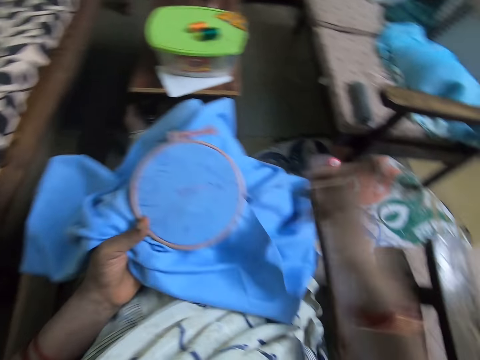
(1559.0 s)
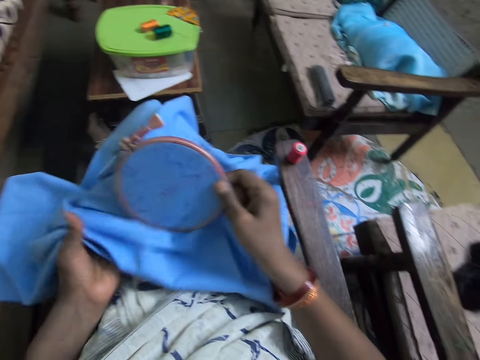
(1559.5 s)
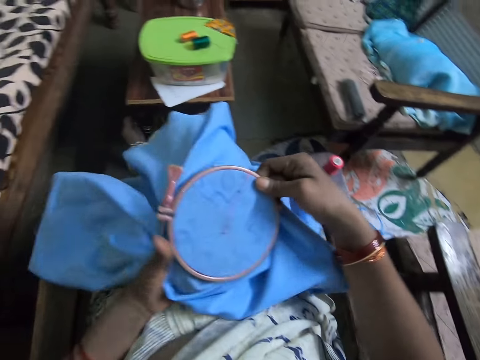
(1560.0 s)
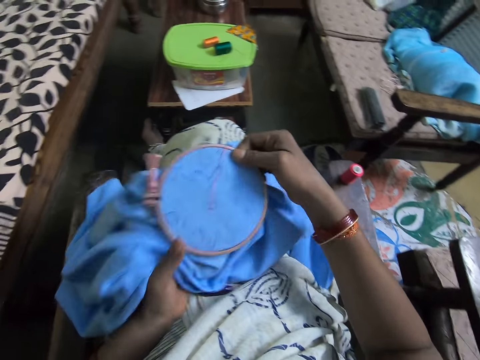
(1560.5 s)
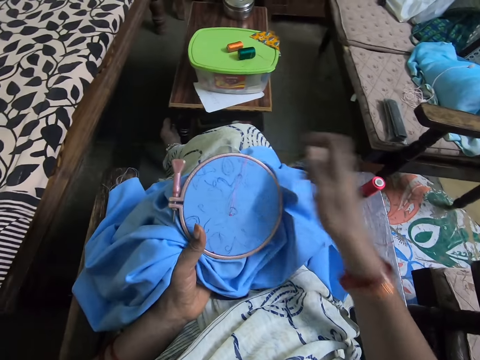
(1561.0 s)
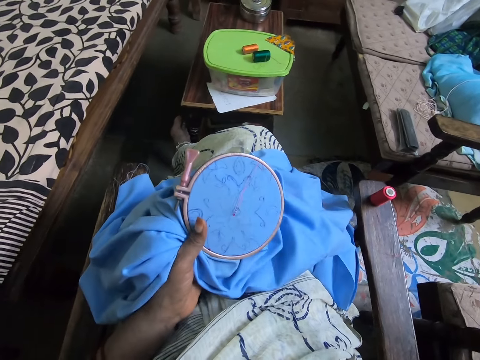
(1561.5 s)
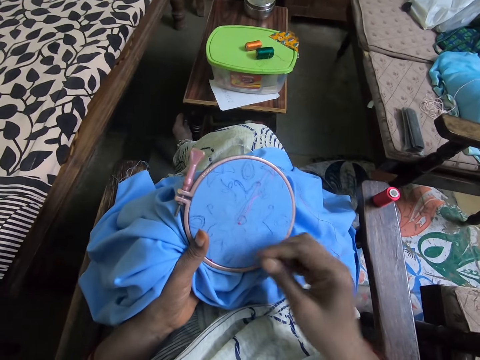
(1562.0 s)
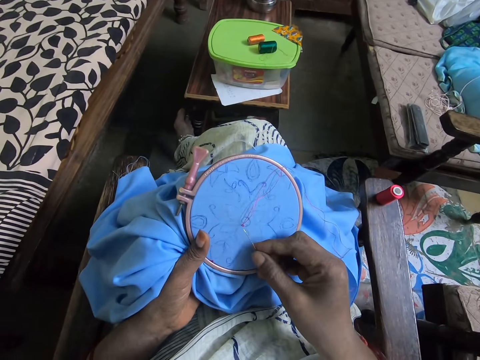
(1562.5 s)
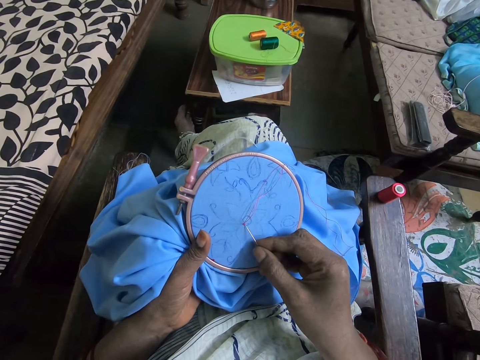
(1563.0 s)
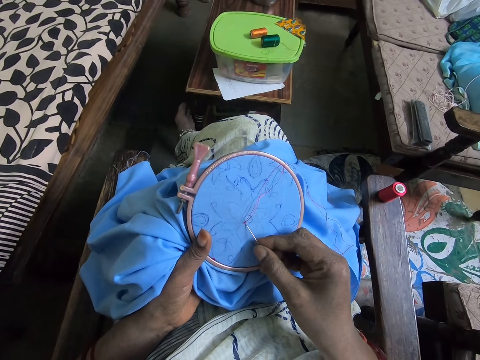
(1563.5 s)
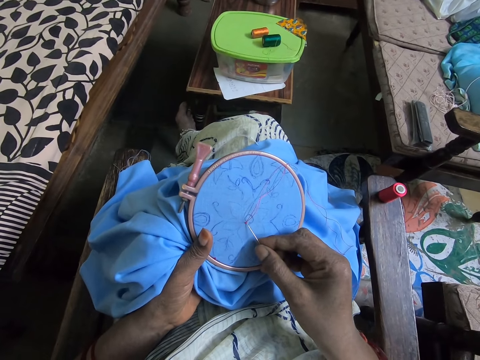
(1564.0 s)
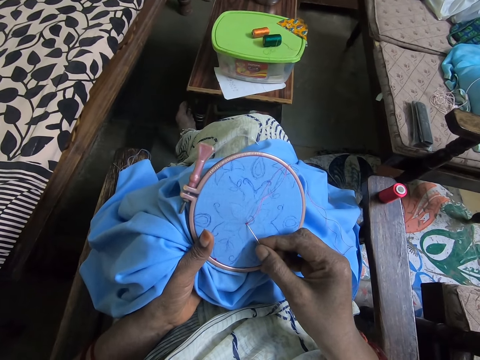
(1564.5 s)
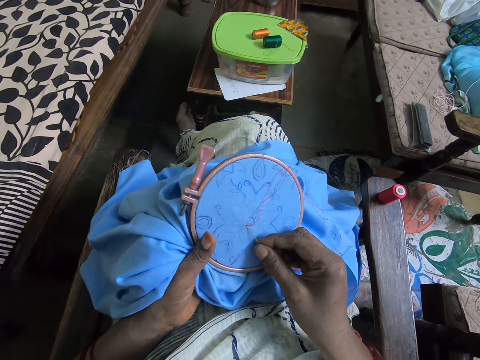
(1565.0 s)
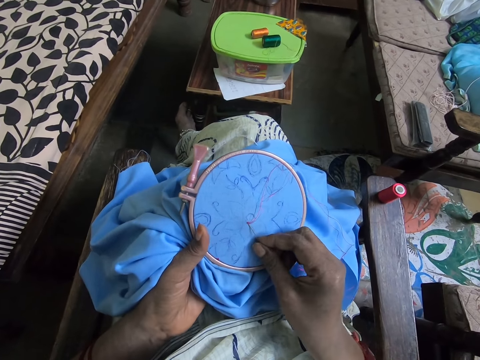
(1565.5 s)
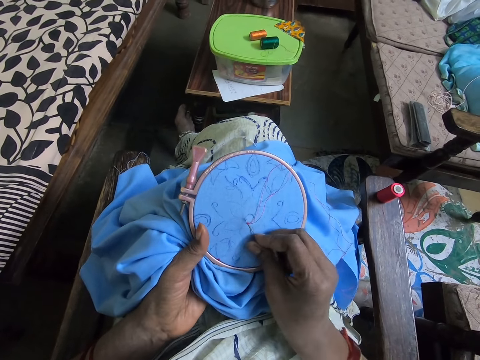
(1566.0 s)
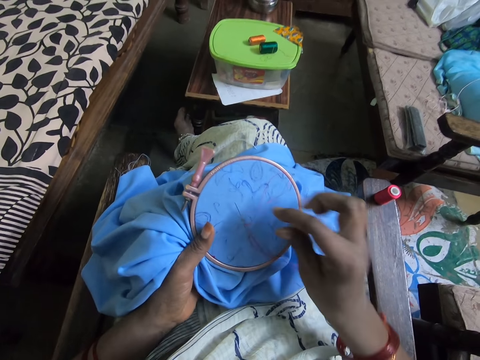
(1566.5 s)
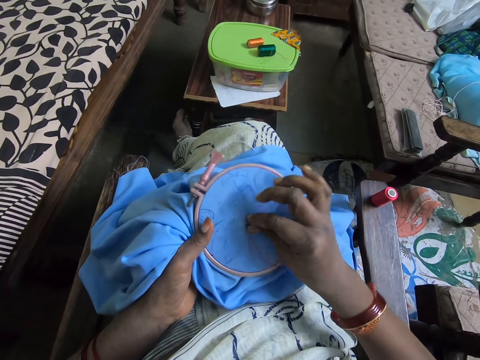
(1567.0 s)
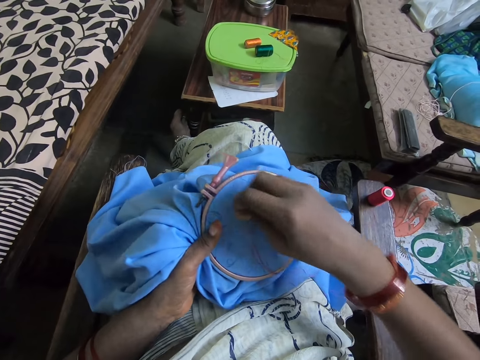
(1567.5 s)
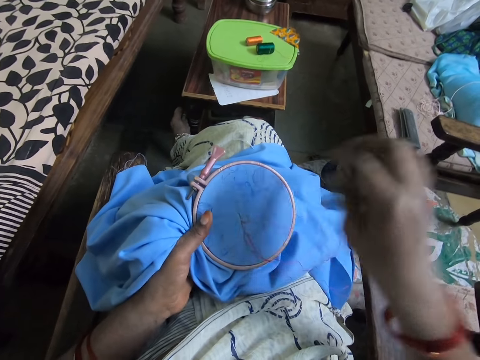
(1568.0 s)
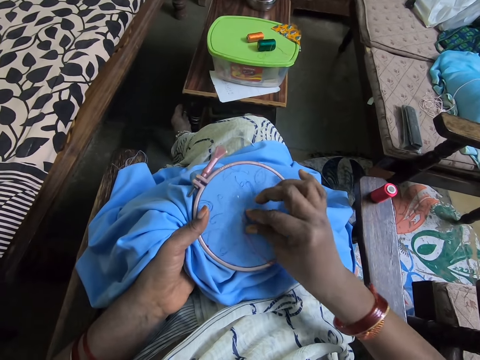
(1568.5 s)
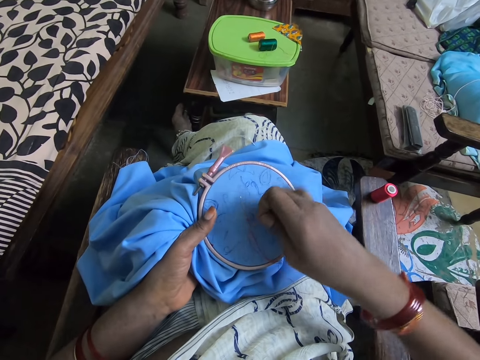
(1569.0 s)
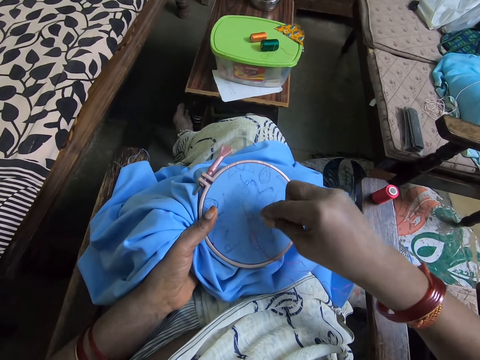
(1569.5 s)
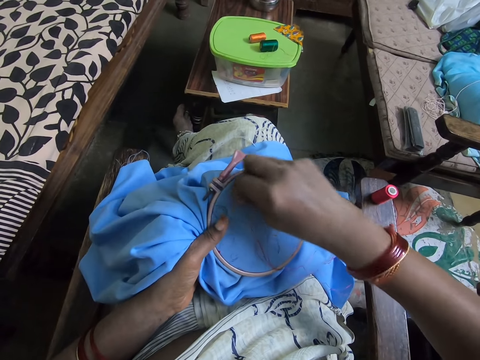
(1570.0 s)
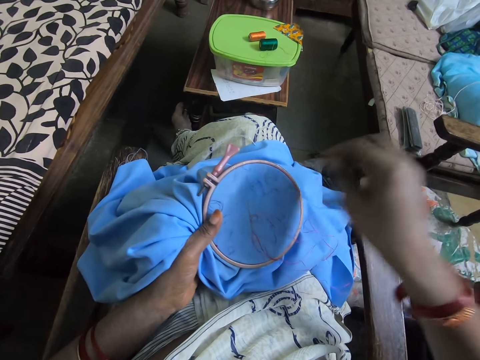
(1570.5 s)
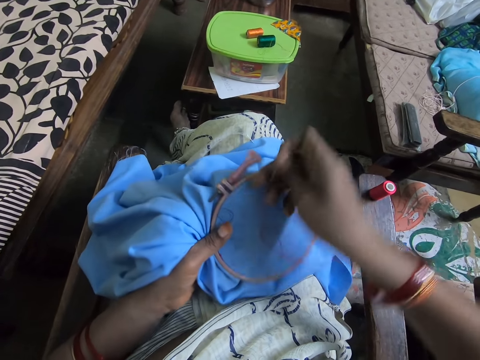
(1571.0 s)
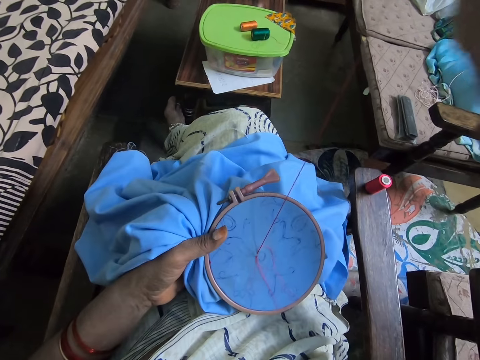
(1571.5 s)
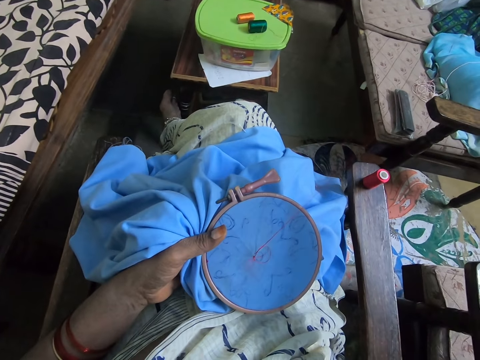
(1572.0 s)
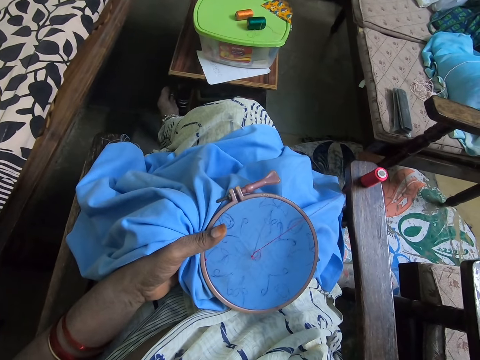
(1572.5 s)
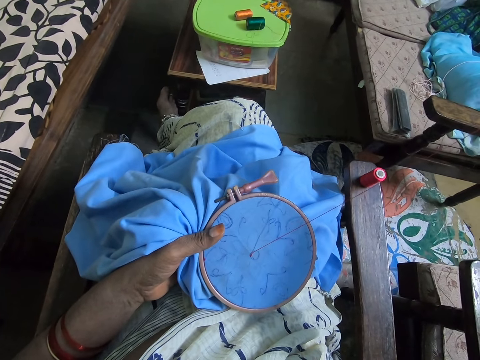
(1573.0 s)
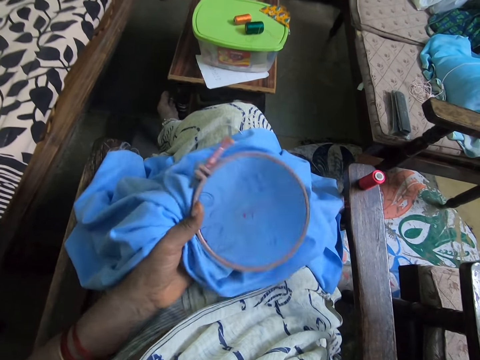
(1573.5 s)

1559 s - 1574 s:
The camera wearer holds an embroidery hoop. They pull a needle. They insert yarn in a fabric. They put the needle inside the fabric. They roll a string on the yarn. They pull the yarn. They move the yarn over the needle. They pull the yarn. They pull the needle.

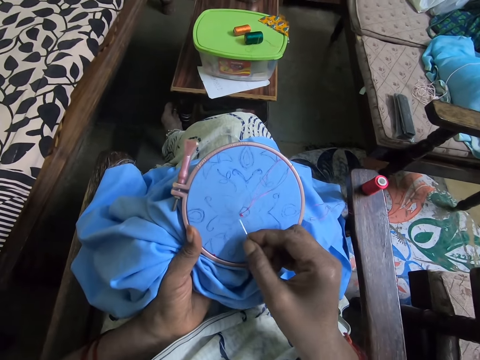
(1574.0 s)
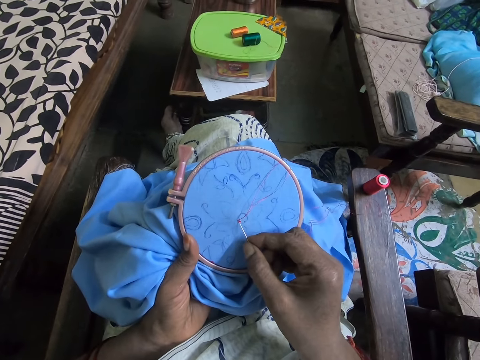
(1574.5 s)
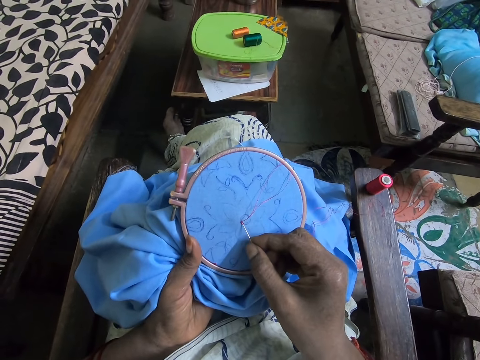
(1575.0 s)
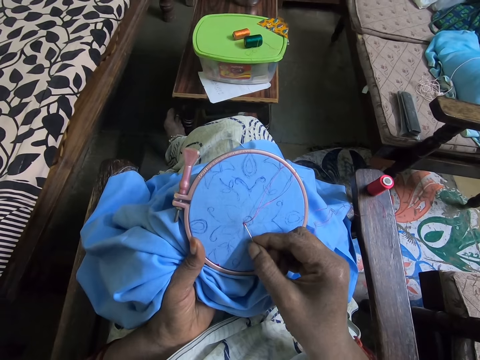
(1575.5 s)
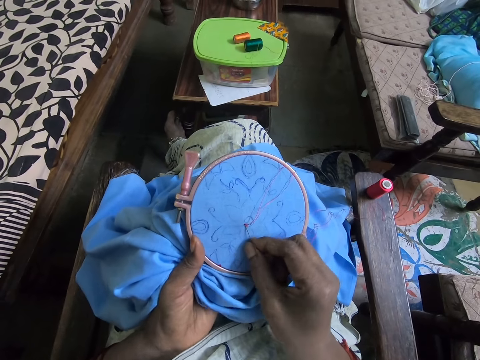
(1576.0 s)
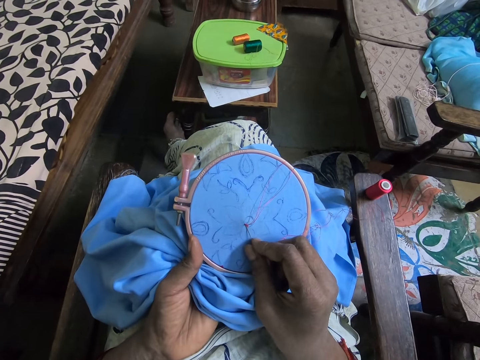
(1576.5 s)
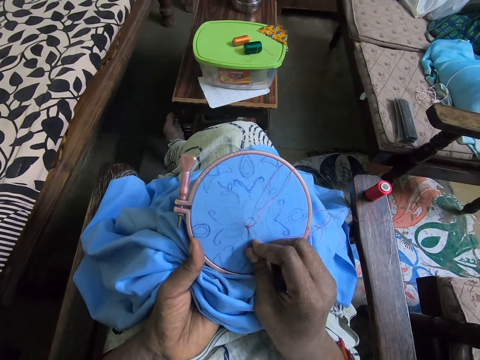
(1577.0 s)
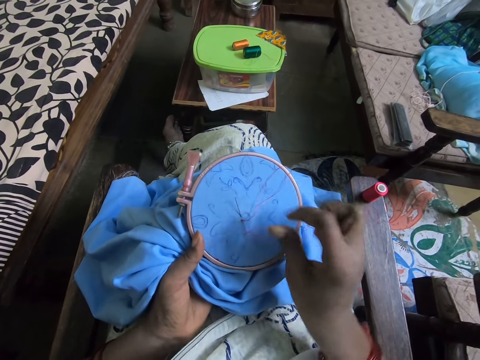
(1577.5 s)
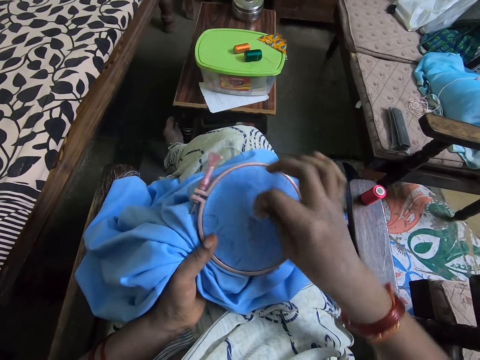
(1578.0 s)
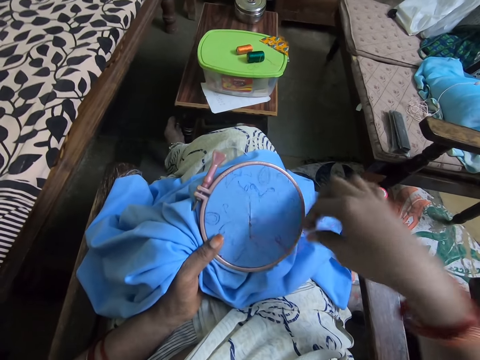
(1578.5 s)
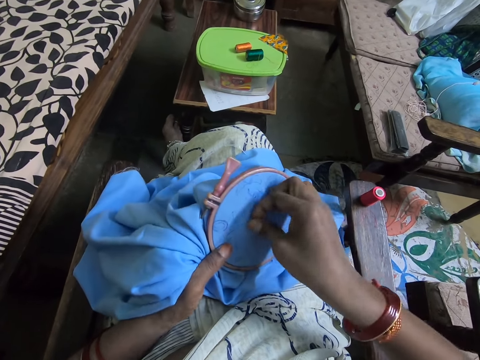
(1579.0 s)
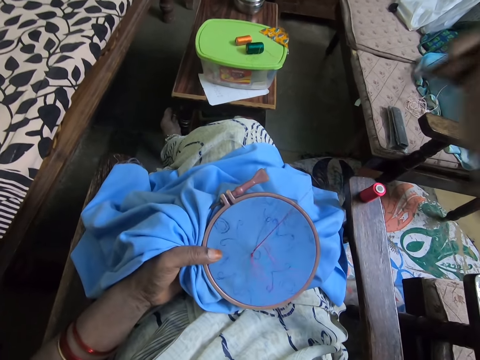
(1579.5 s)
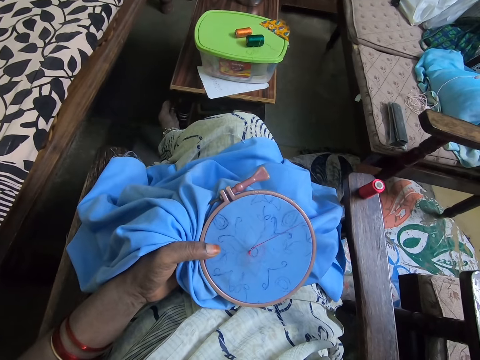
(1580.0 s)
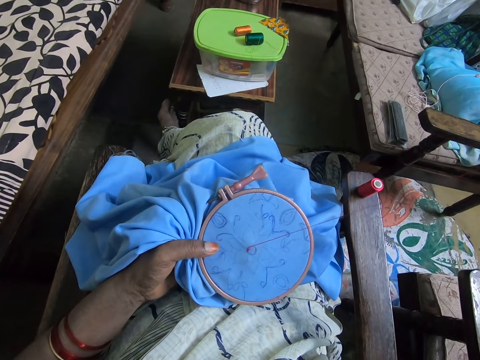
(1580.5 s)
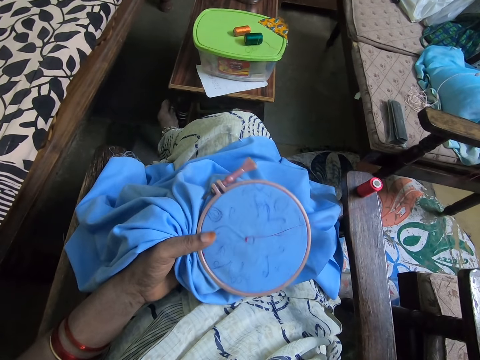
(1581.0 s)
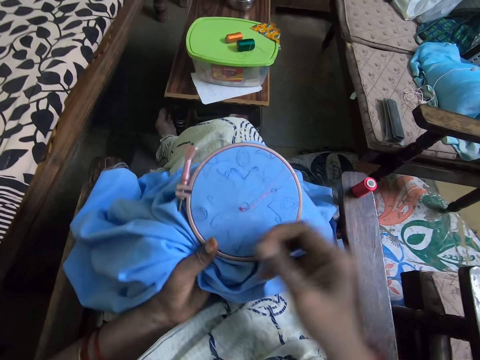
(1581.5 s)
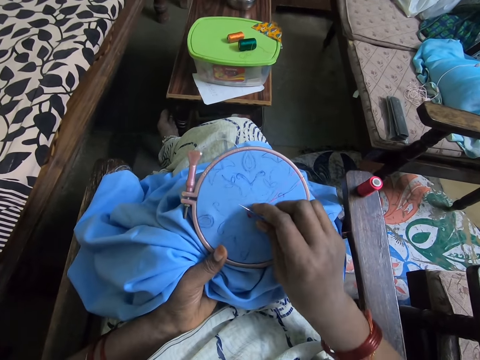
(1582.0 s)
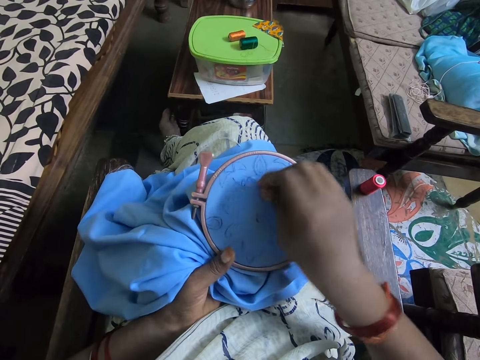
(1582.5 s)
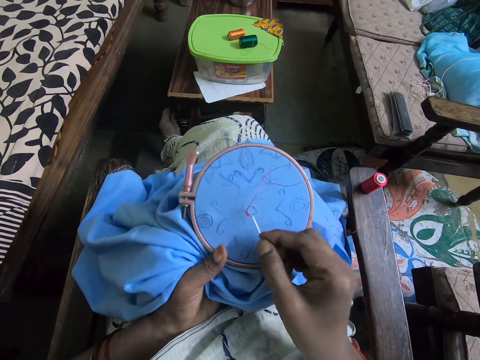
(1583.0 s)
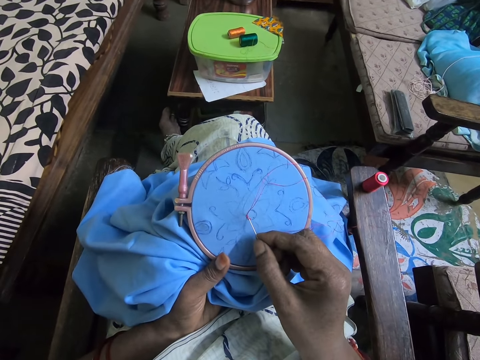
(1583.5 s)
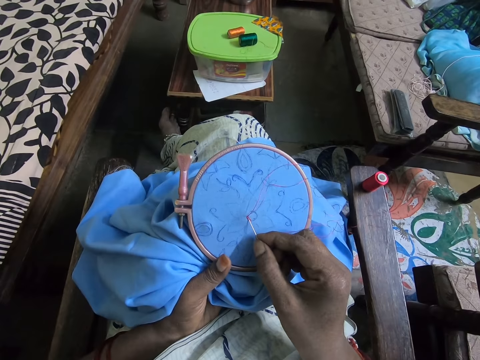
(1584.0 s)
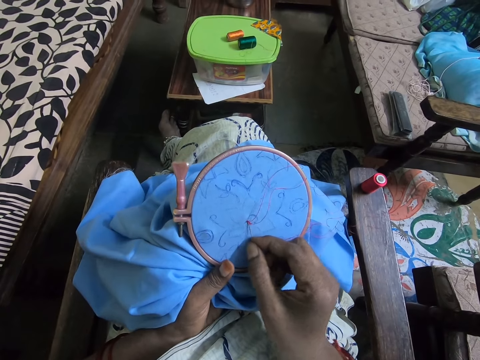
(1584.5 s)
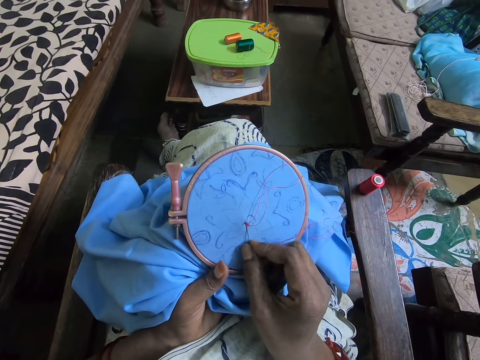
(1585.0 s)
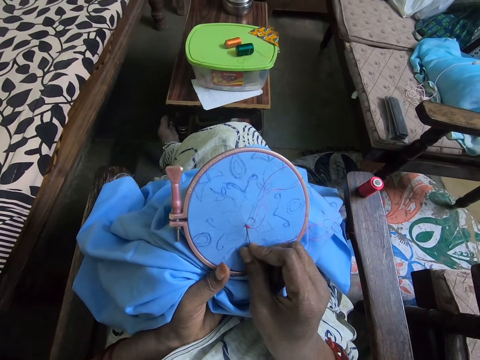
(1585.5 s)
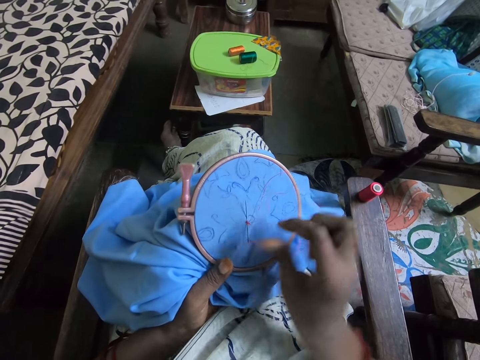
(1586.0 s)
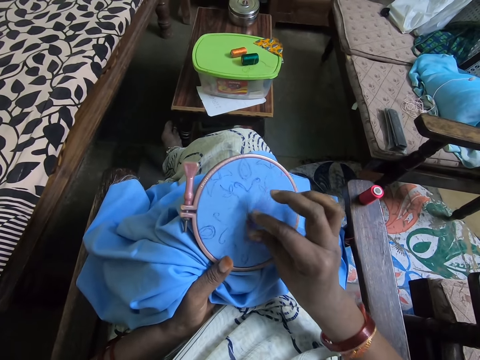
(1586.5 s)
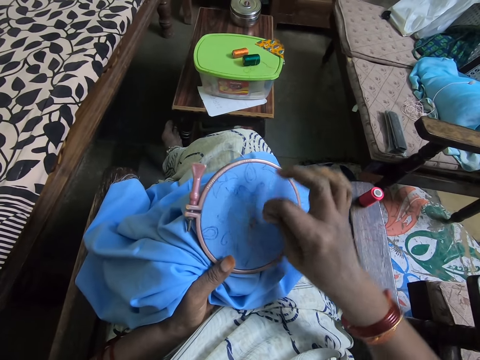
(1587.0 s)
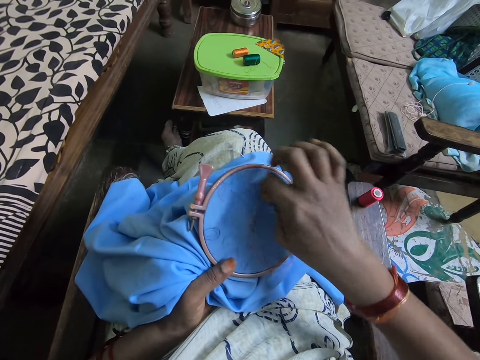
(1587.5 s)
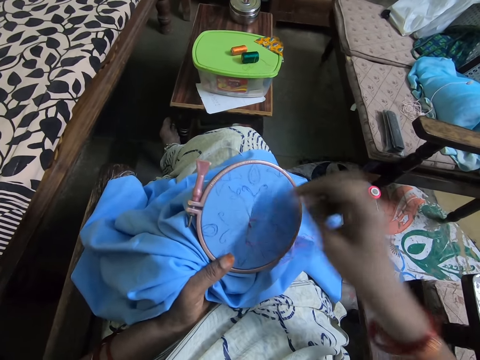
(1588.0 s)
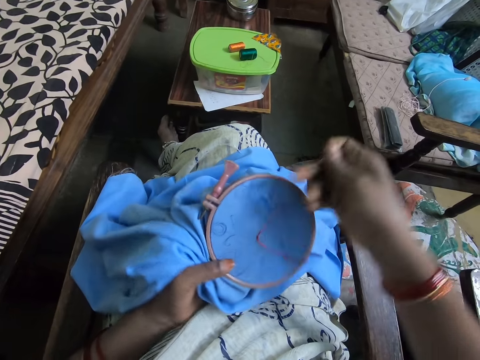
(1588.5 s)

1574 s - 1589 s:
The camera wearer inserts yarn in the fabric. They put a needle inside the fabric. They roll a string on the yarn and move the yarn over the needle. They pull the yarn and pull the needle. They pull the yarn. They insert the yarn in the fabric. They put the needle inside the fabric. They roll the string on the yarn and move the yarn over the needle. They pull the yarn.
